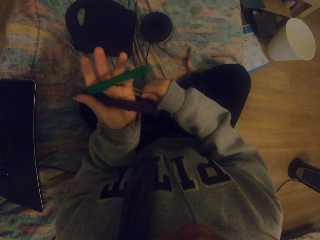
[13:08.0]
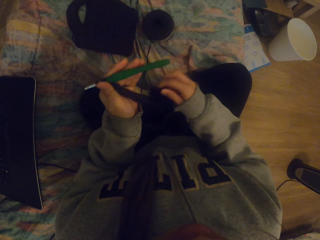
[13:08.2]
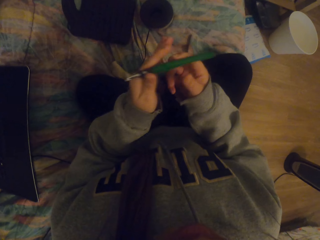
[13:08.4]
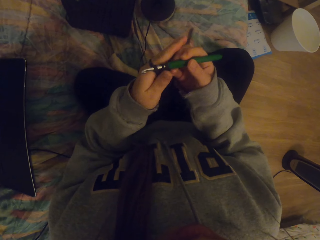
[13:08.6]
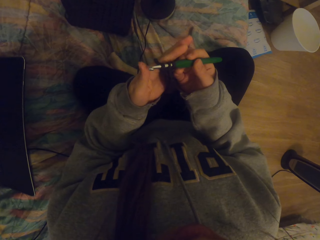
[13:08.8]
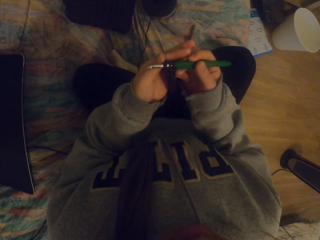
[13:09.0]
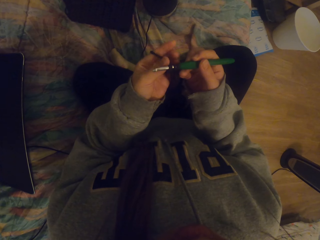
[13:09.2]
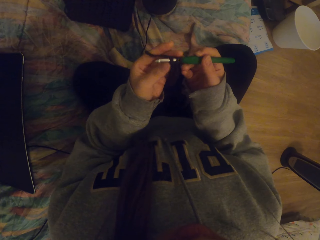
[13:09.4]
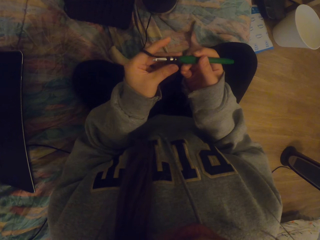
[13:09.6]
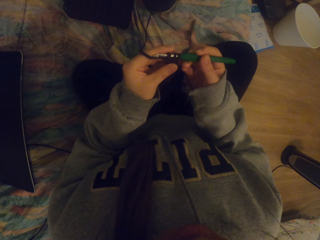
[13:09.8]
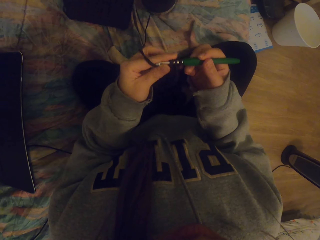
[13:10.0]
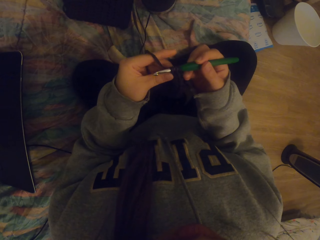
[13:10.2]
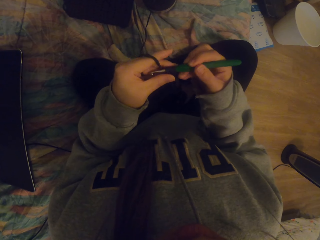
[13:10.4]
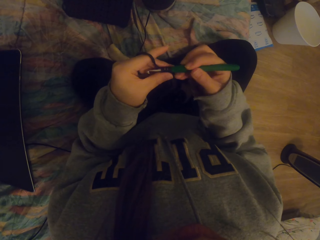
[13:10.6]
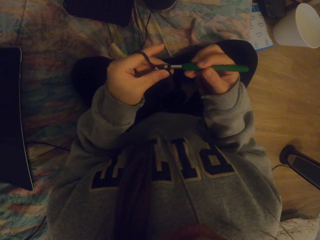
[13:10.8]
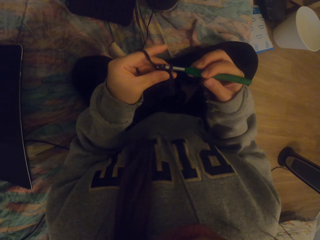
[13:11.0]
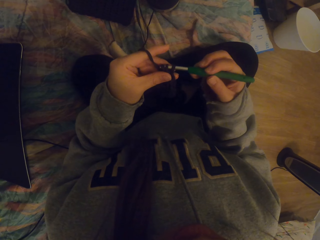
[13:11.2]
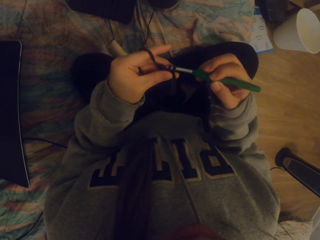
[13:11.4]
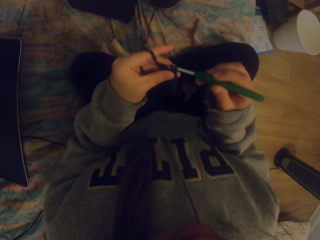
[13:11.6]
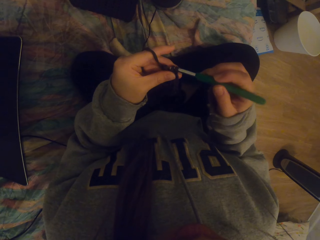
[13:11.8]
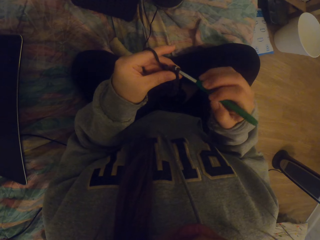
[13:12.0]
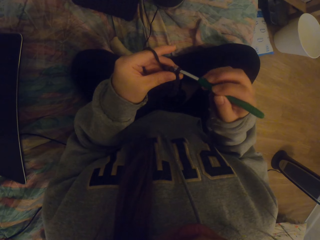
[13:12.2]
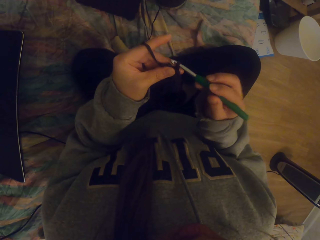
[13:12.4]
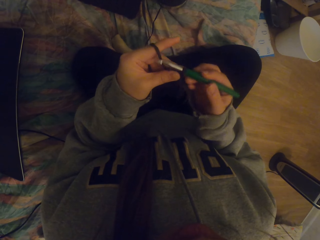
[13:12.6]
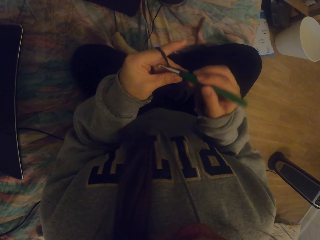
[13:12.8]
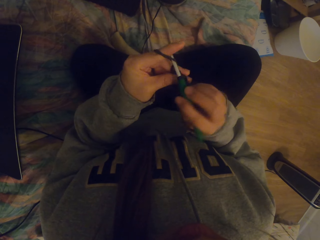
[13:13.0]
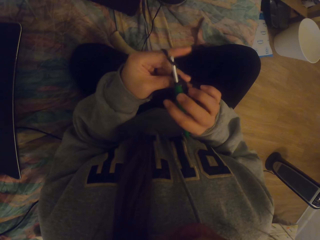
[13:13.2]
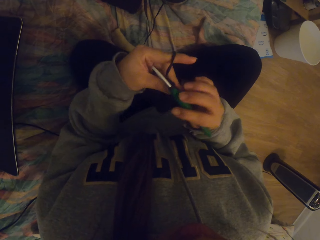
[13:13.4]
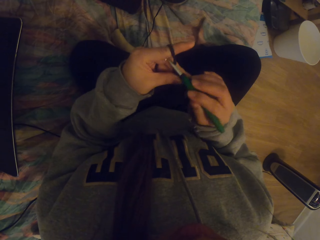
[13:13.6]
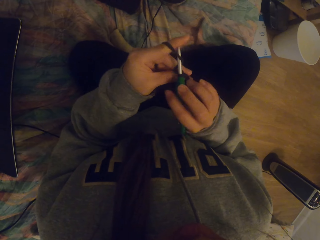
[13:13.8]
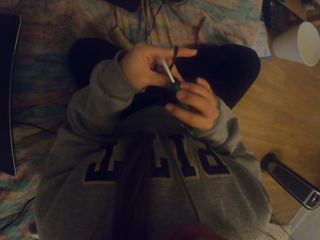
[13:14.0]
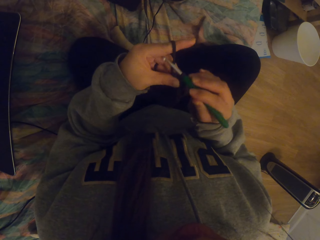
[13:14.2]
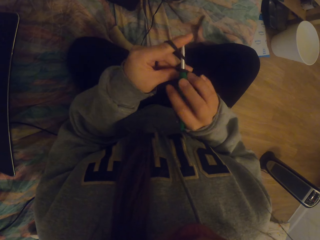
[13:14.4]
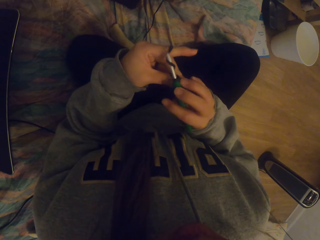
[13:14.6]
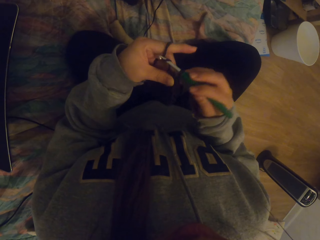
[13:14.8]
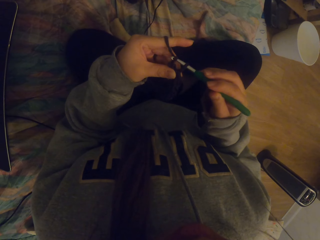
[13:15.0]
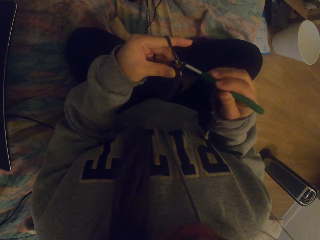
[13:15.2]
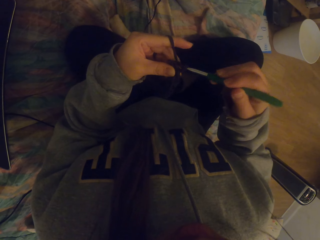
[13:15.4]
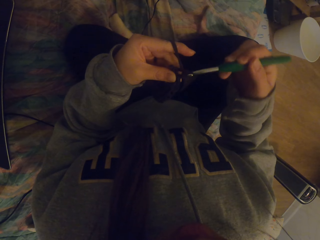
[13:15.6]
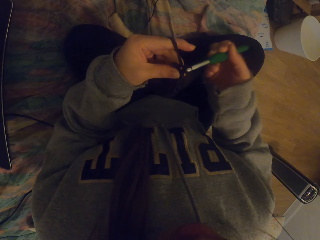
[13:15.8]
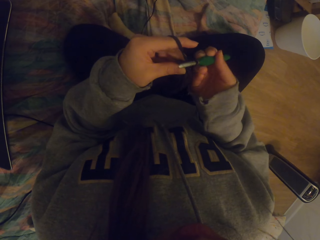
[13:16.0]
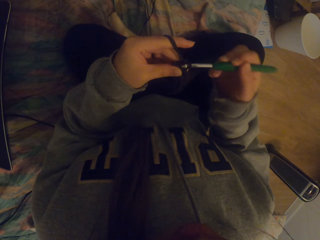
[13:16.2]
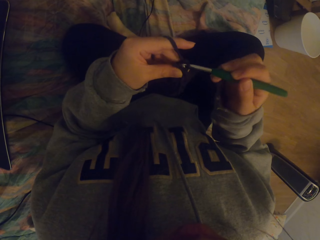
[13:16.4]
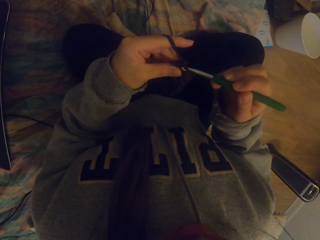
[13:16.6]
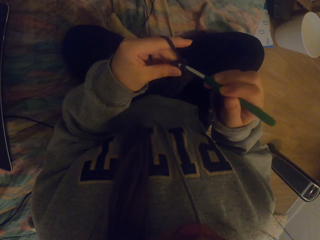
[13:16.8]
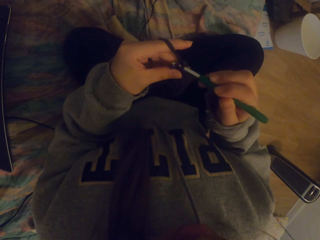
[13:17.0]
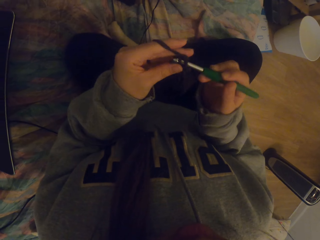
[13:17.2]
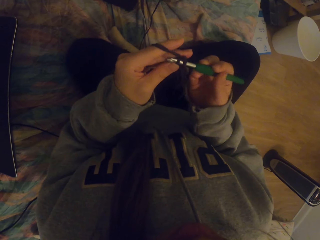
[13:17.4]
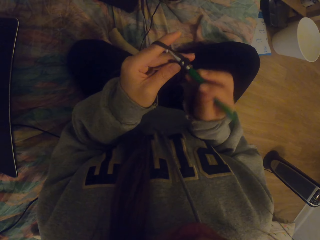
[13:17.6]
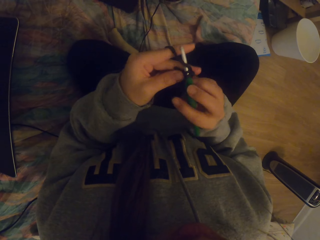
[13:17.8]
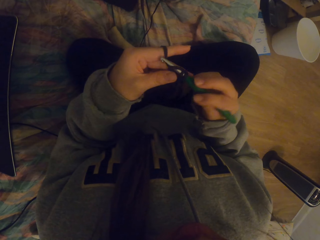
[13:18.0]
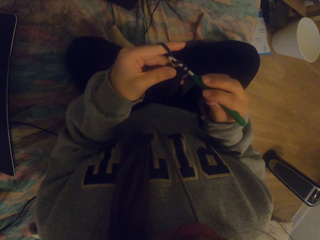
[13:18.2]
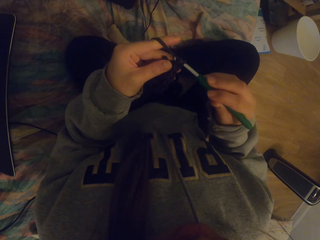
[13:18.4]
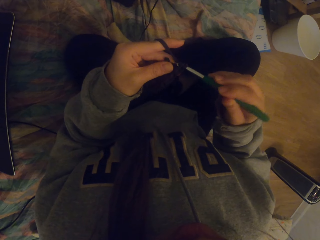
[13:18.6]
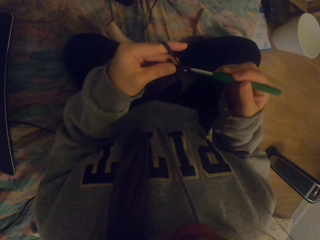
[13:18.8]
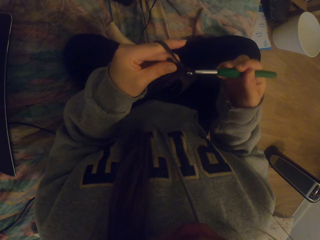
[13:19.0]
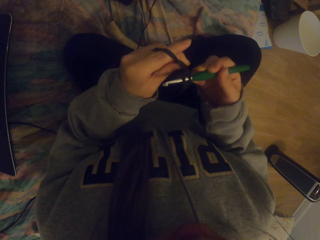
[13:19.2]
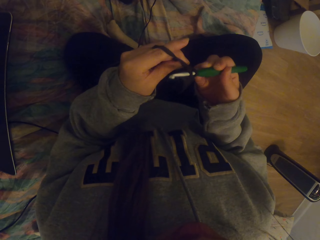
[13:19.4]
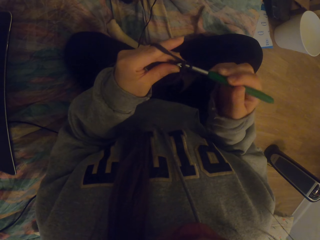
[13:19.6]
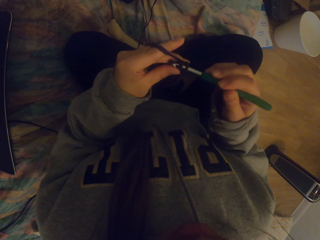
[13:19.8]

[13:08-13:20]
The camera wearer straightens the knitted fabric. They hold the crochet. They crochet with a crochet hook.

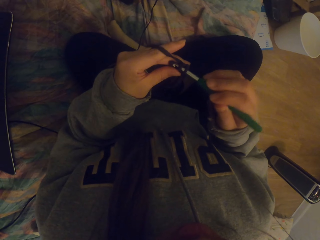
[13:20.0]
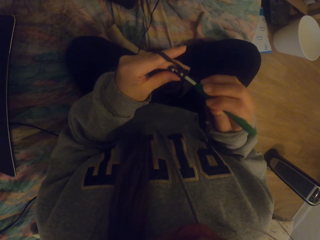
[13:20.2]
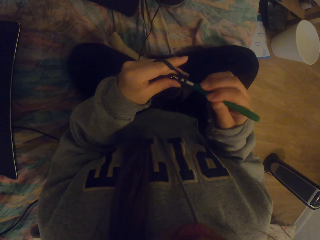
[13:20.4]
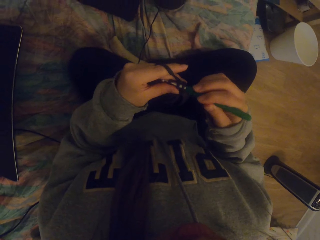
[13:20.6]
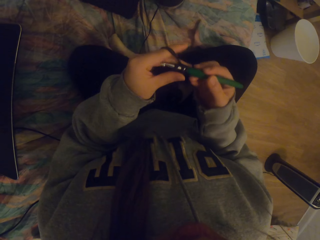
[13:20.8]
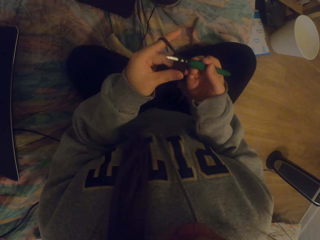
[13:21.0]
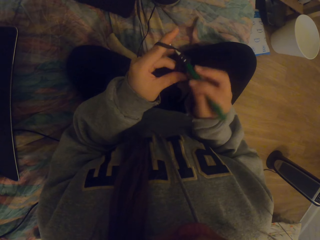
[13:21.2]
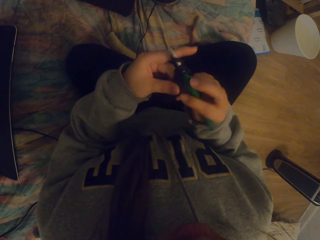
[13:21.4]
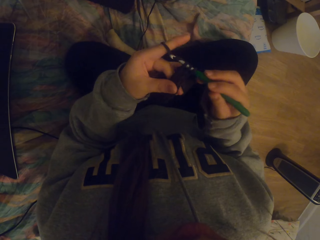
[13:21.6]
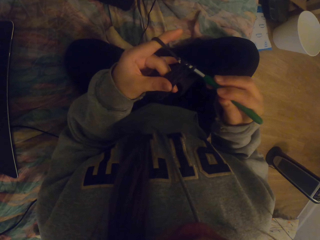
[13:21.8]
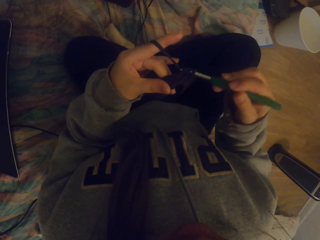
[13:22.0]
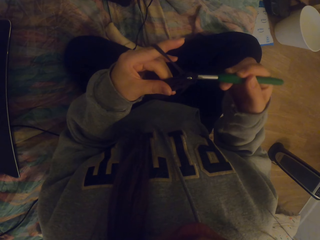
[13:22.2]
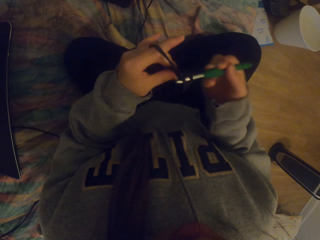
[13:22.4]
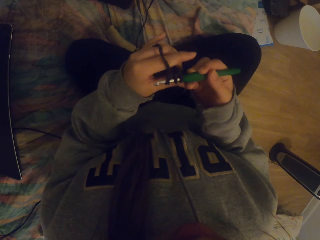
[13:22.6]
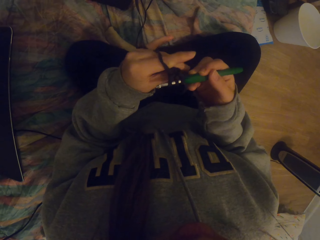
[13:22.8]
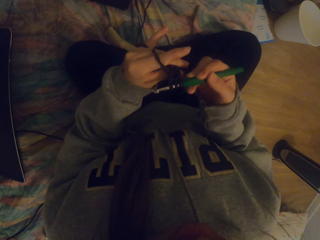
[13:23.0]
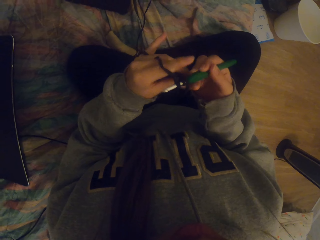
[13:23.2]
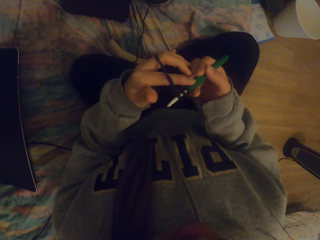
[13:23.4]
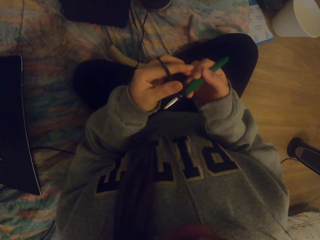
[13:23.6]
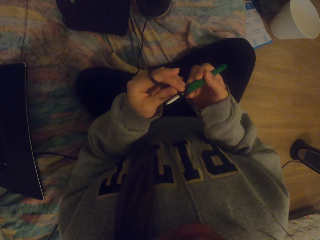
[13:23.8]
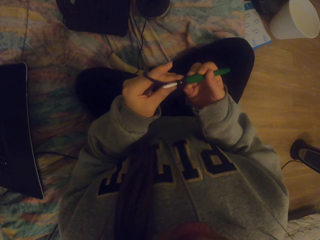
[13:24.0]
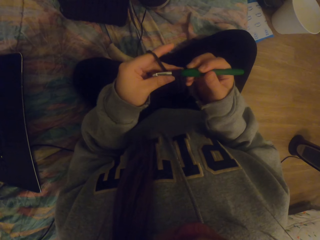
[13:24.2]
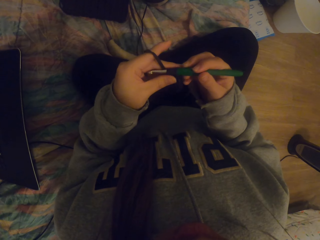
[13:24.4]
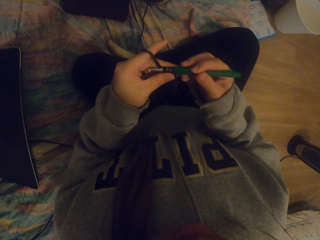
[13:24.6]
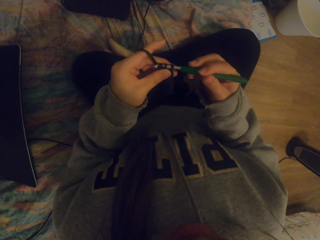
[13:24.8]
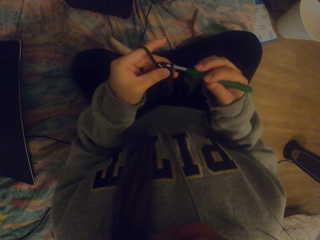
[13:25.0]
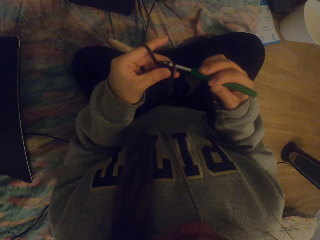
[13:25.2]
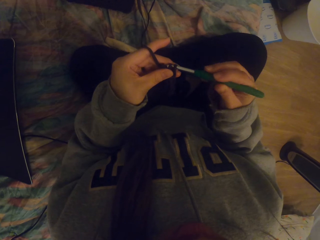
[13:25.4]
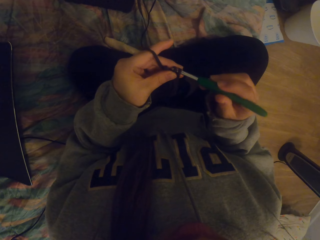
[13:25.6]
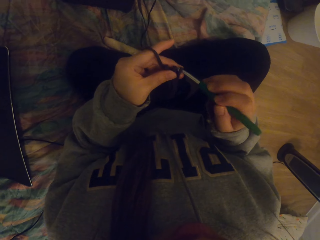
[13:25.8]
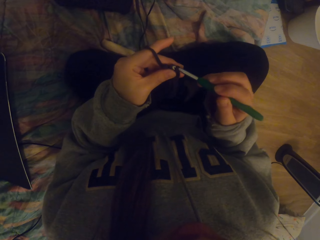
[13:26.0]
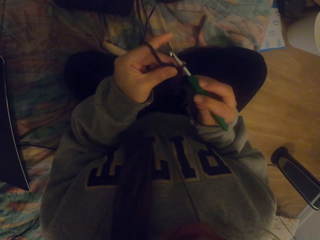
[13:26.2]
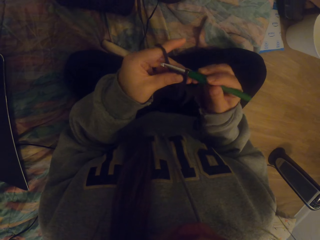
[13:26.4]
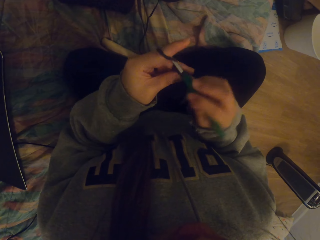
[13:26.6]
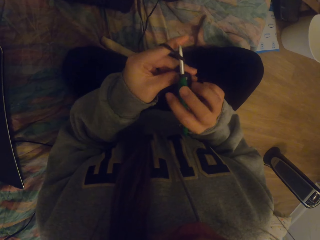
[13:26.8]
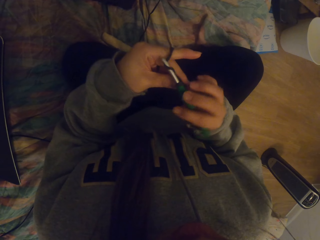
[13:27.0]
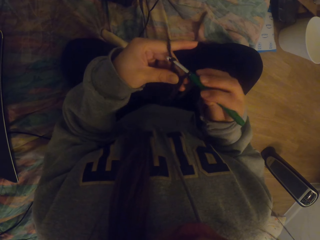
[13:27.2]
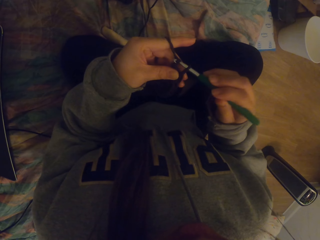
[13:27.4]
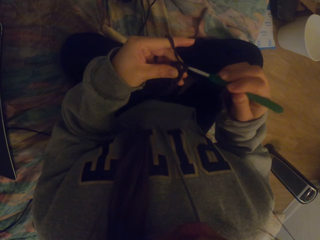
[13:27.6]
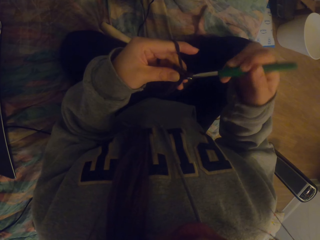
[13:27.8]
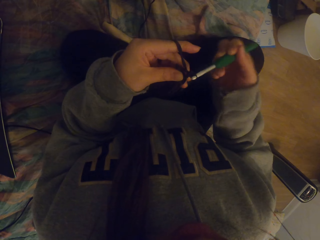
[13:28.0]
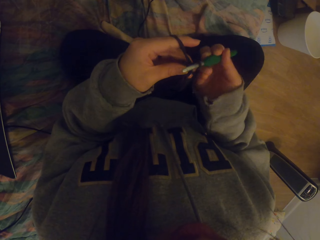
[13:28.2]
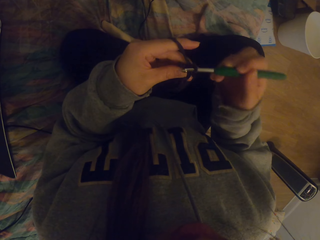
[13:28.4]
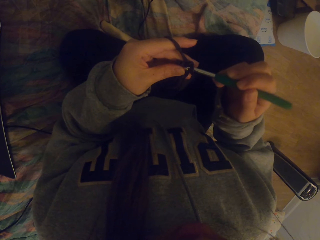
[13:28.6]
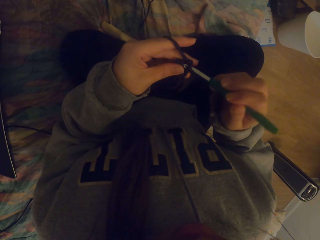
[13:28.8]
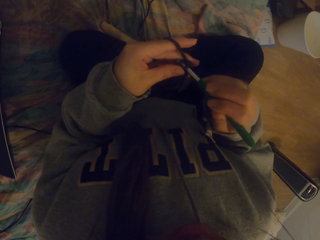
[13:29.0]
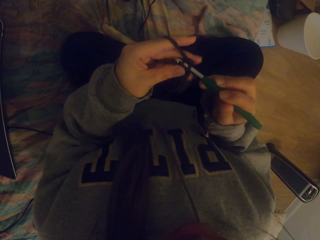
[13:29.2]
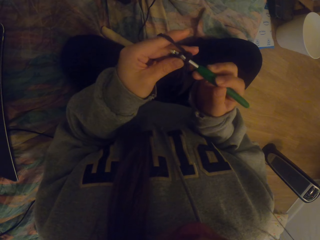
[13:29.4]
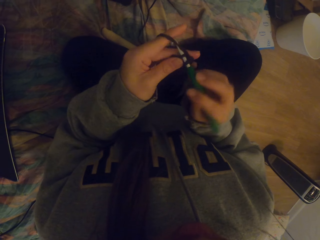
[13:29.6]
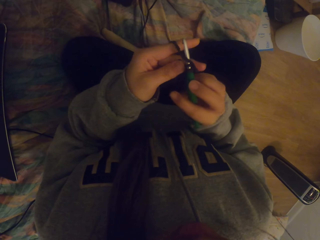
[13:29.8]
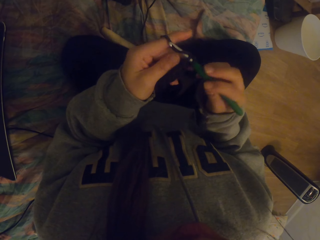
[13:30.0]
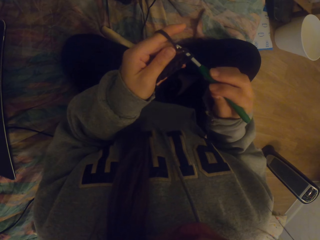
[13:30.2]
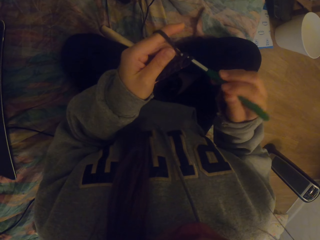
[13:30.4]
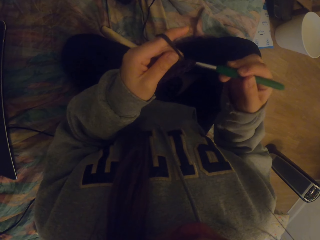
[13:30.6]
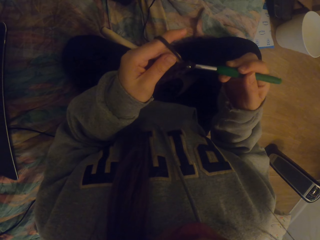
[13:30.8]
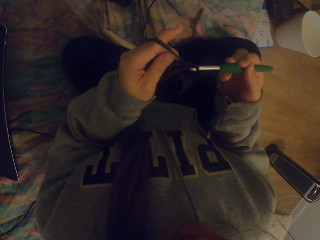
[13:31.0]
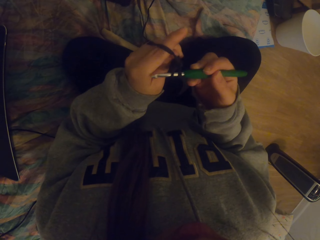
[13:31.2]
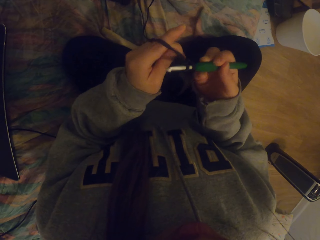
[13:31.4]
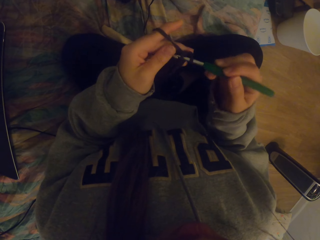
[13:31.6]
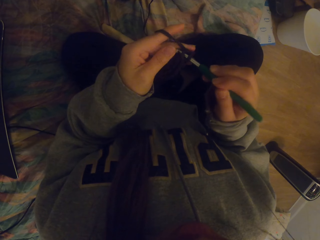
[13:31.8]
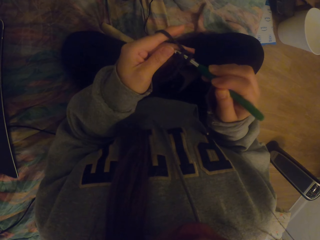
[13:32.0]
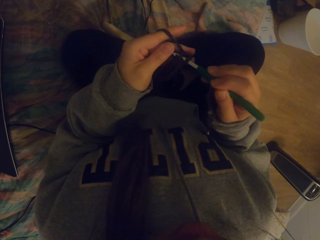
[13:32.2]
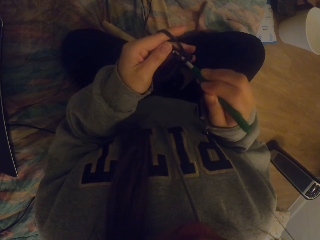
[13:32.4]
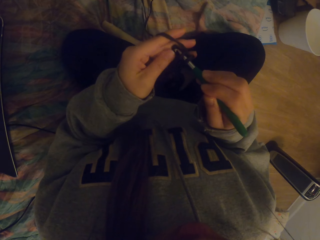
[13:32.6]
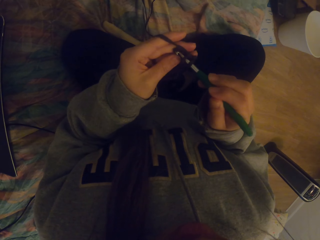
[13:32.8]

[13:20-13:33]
The camera wearer straightens the crochet. They crochet with a crochet hook.
